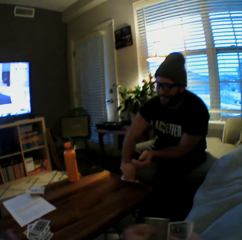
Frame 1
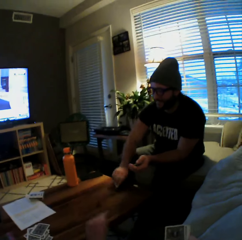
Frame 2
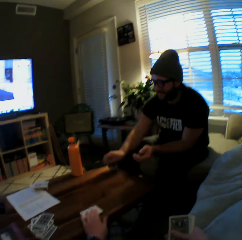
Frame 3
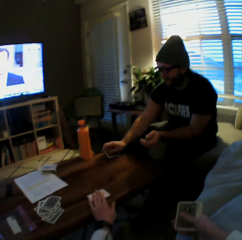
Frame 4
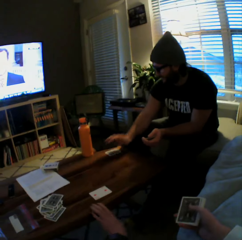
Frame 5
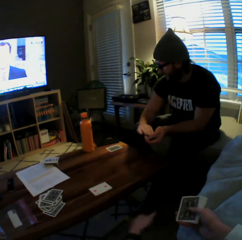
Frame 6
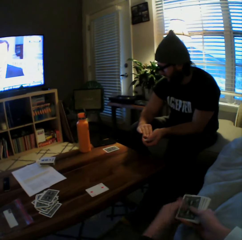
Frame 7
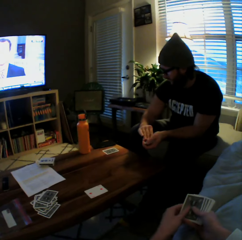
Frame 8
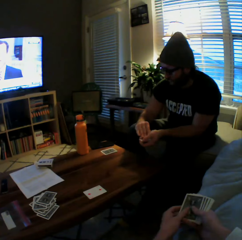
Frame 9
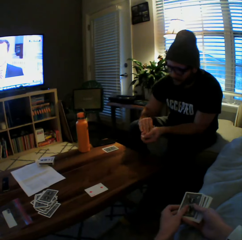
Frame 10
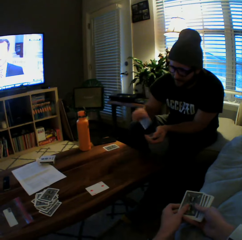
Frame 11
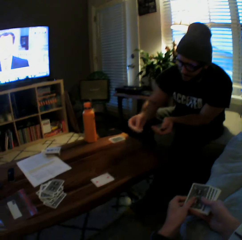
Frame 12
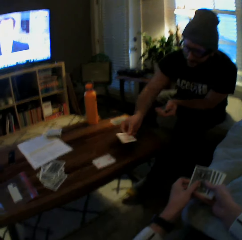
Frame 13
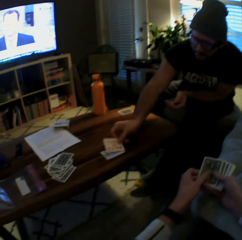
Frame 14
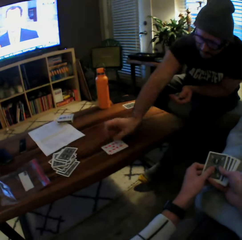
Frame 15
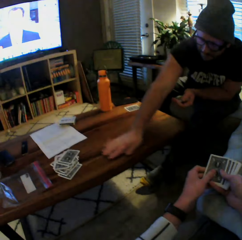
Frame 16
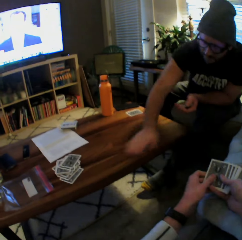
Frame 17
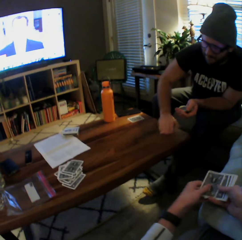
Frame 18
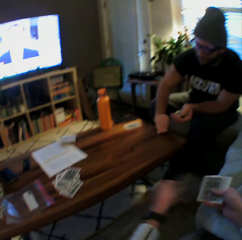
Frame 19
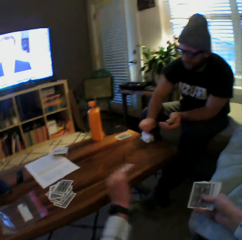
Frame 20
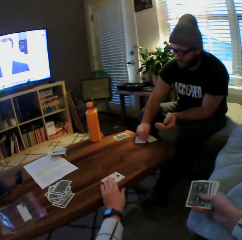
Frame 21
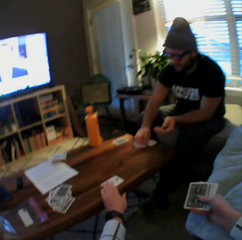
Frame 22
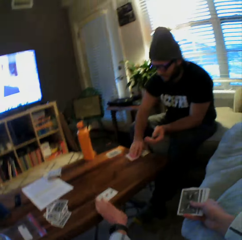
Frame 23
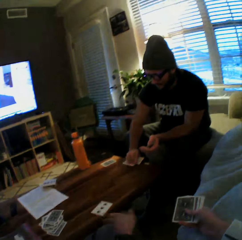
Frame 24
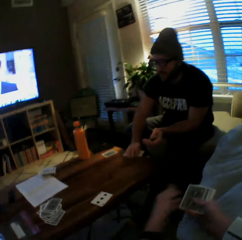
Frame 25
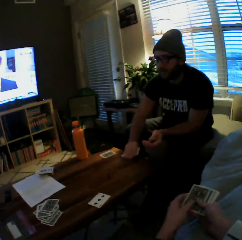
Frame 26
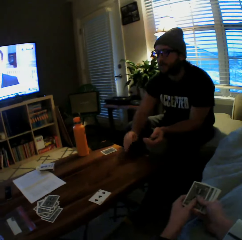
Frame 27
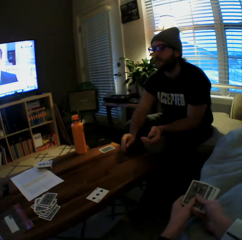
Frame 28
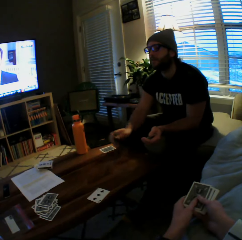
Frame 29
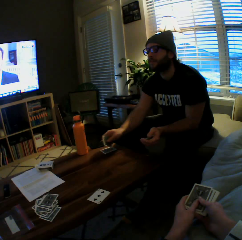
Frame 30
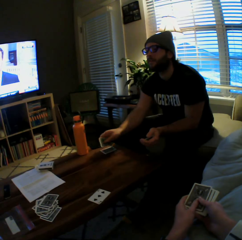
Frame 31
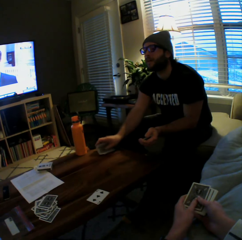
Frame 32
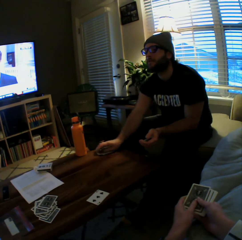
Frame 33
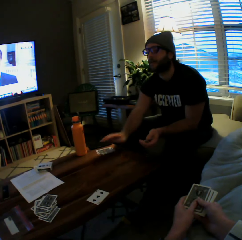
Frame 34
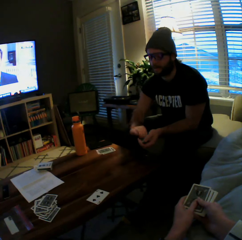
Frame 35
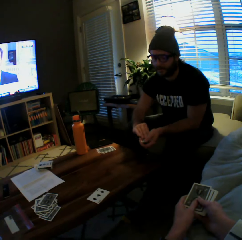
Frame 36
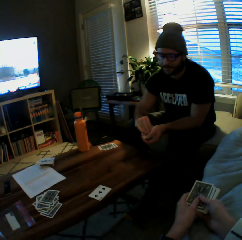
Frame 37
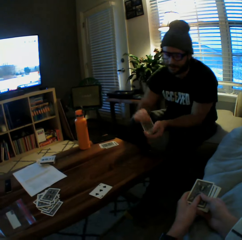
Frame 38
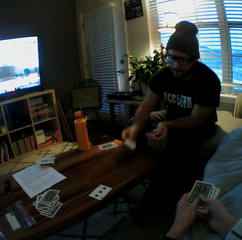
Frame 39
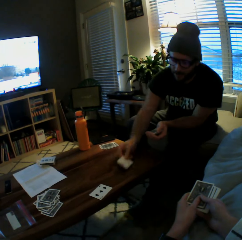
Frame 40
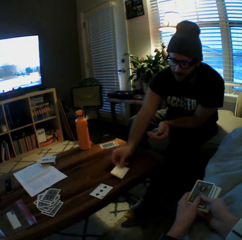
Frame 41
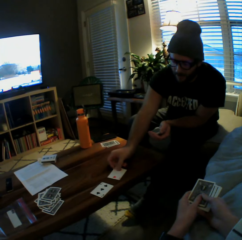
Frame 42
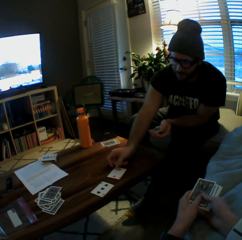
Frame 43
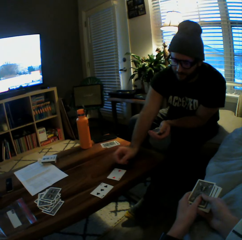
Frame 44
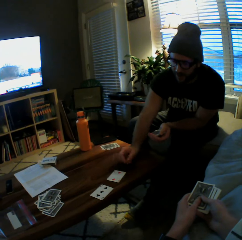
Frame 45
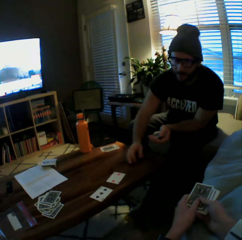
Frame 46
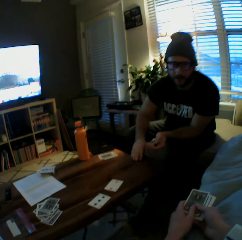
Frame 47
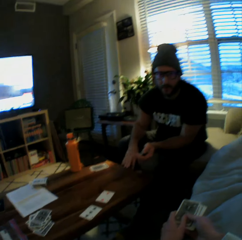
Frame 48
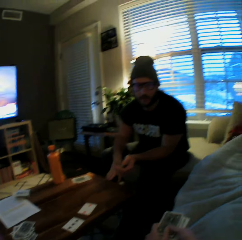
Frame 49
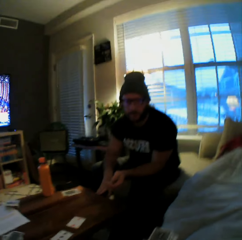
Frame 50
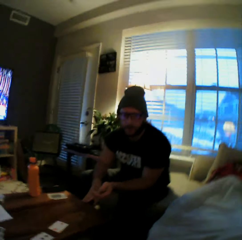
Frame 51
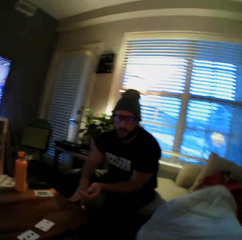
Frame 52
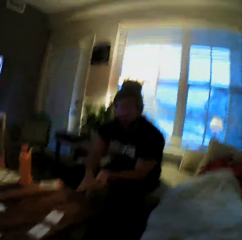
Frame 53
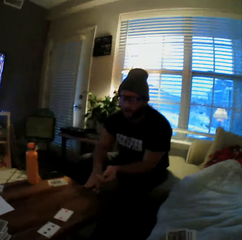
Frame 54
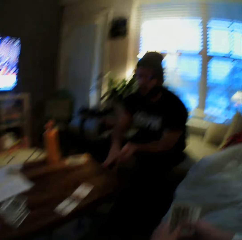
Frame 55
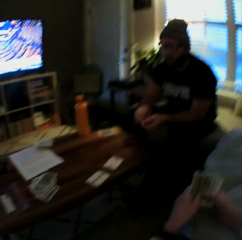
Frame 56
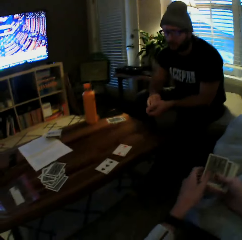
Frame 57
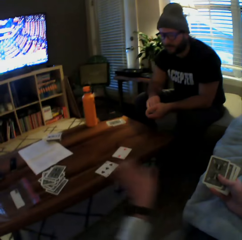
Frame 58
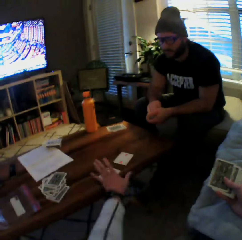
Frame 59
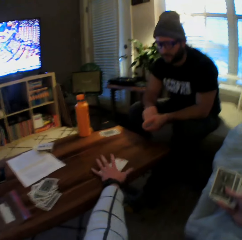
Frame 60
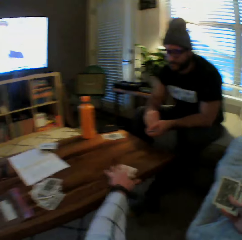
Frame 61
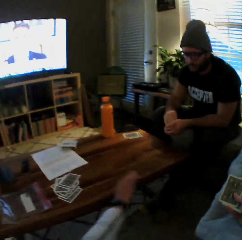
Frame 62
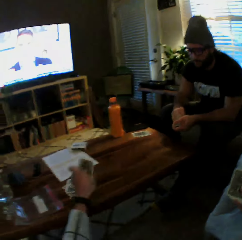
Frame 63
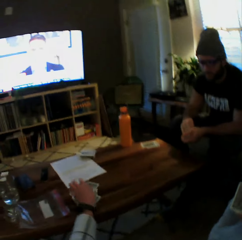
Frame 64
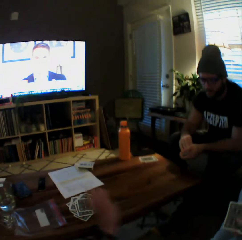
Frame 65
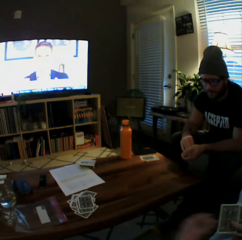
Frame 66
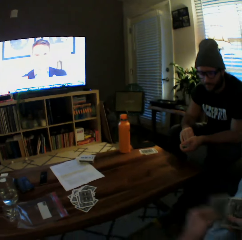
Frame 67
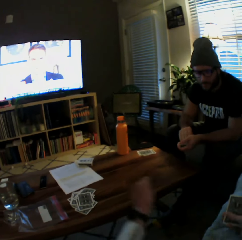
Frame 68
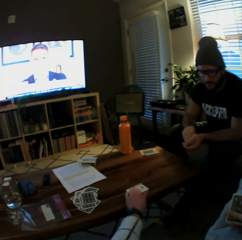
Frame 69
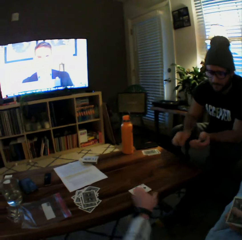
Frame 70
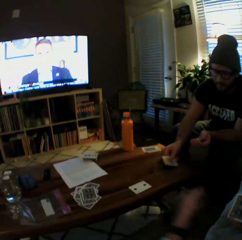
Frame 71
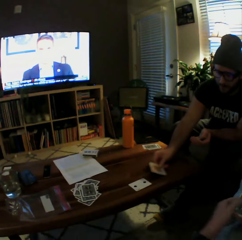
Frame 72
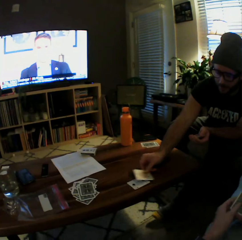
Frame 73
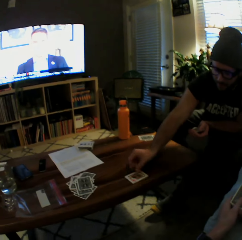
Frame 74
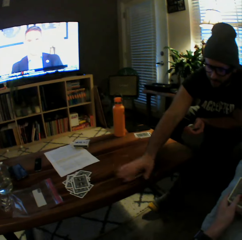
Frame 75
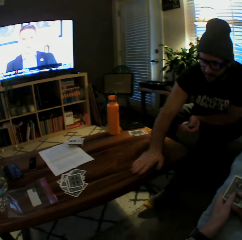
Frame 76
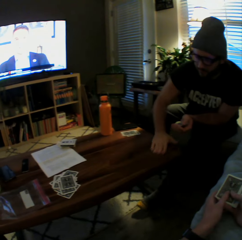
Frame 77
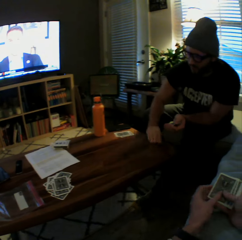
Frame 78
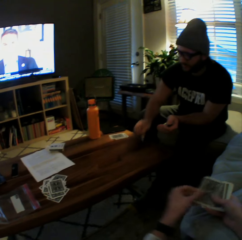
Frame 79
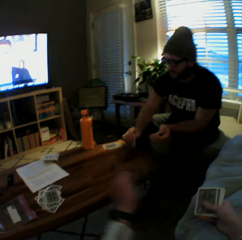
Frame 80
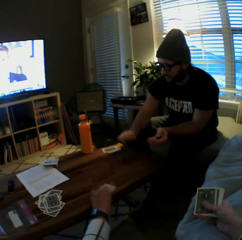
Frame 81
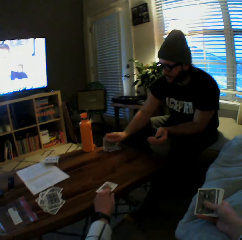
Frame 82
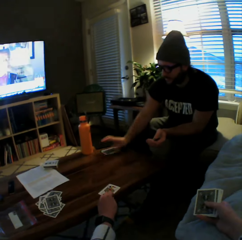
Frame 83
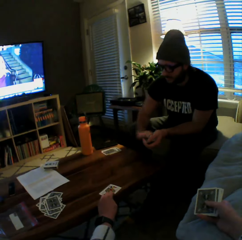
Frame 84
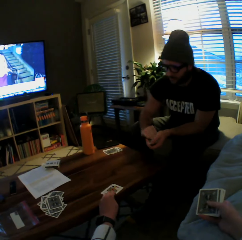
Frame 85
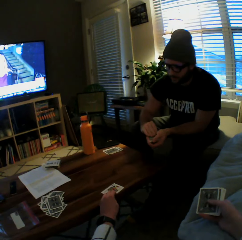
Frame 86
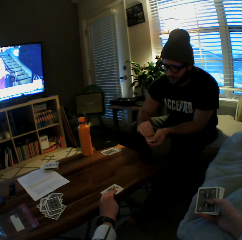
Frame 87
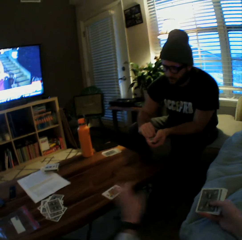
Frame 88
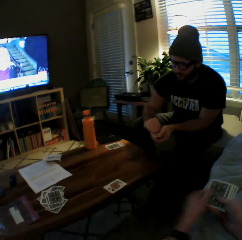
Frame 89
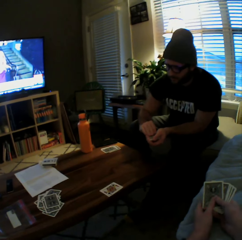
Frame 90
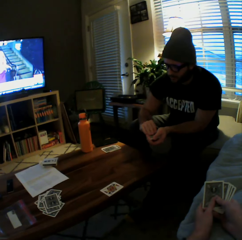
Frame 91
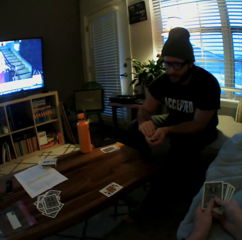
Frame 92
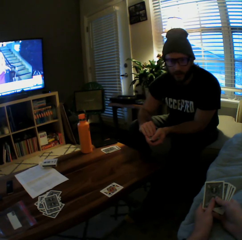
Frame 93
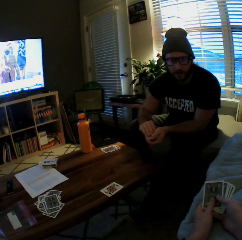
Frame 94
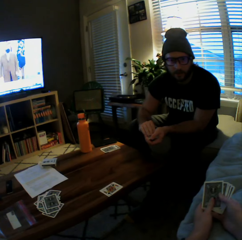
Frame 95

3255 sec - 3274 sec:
The man picks the cards from the table with his left hand. The camera wearer plays another card on the table with her left hand. The man drops the cards on the table with his left hand. He plays another card on the table with his left hand. He picks the cards from the table with his left hand. The camera wearer drops a card. The man picks a card. He drops the cards on the table with his left hand. He plays another card on the table with his left hand. The camera wearer picks the cards from the table with her left hand and drops the cards on the table with her left hand. She plays another card on the table with her left hand. The man plays another card on the table with his left hand. He picks the cards from the table with his left hand. The camera wearer plays another card on the table with her left hand. The man drops the cards on the table with his left hand.

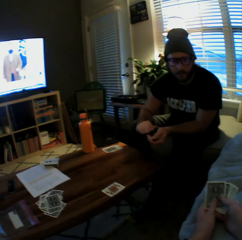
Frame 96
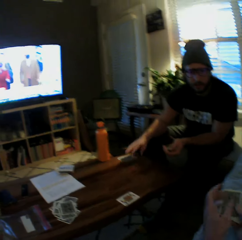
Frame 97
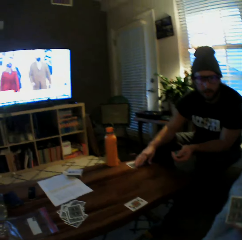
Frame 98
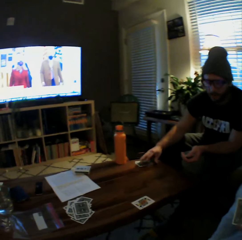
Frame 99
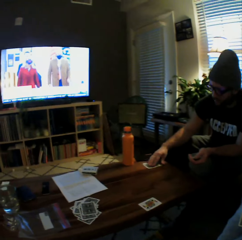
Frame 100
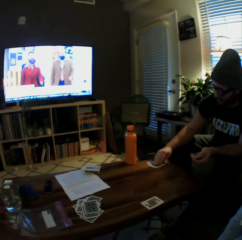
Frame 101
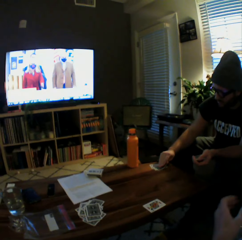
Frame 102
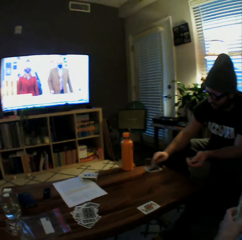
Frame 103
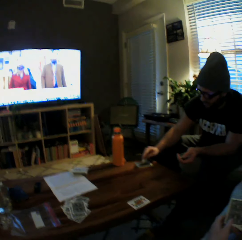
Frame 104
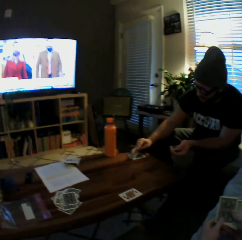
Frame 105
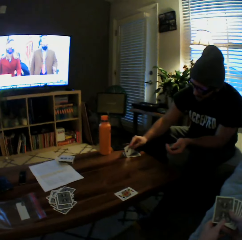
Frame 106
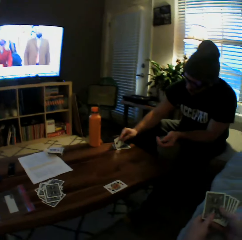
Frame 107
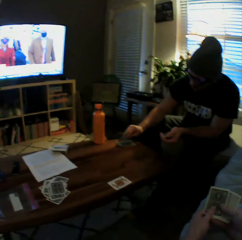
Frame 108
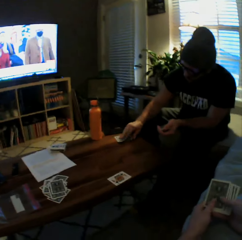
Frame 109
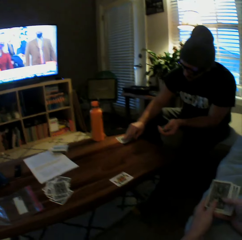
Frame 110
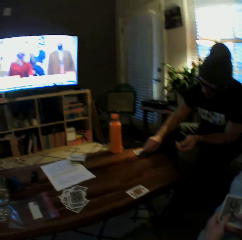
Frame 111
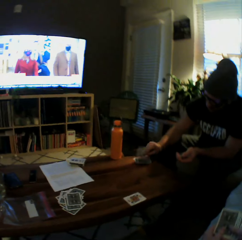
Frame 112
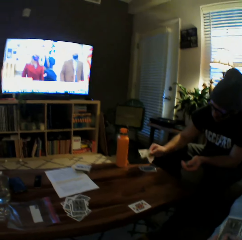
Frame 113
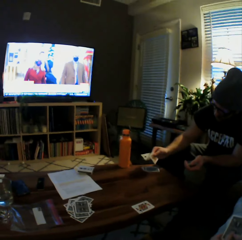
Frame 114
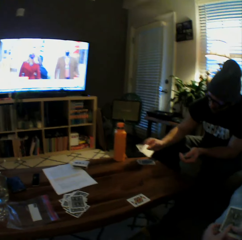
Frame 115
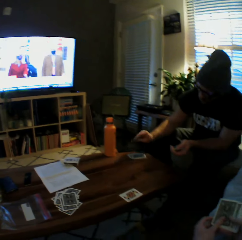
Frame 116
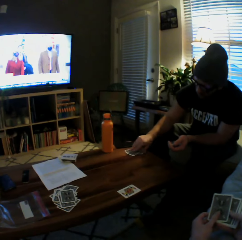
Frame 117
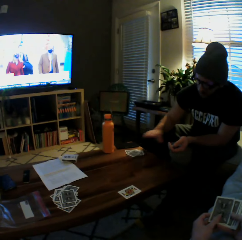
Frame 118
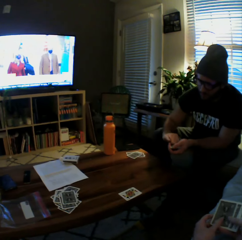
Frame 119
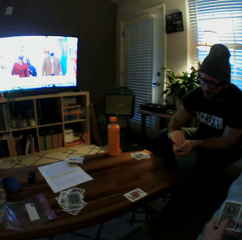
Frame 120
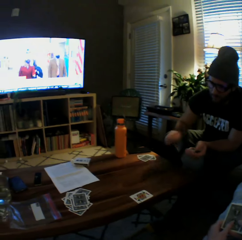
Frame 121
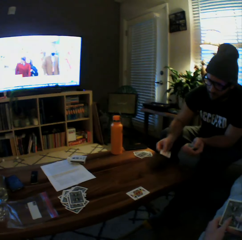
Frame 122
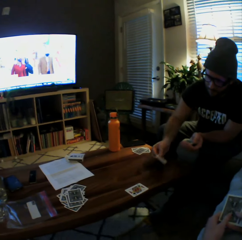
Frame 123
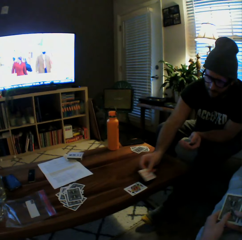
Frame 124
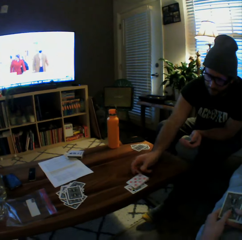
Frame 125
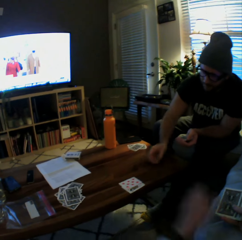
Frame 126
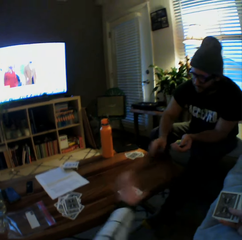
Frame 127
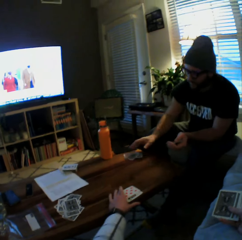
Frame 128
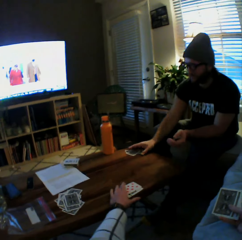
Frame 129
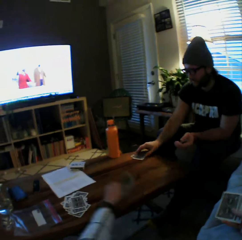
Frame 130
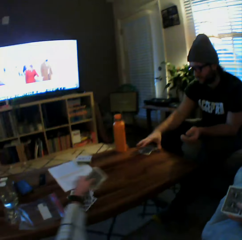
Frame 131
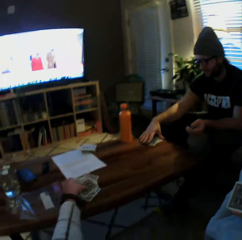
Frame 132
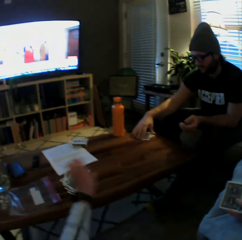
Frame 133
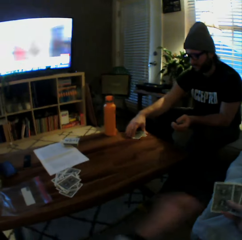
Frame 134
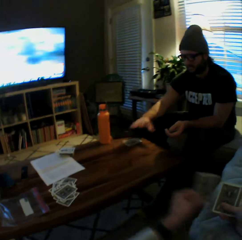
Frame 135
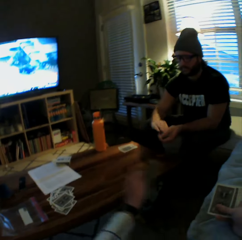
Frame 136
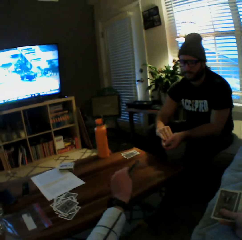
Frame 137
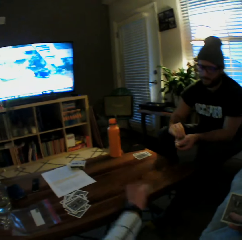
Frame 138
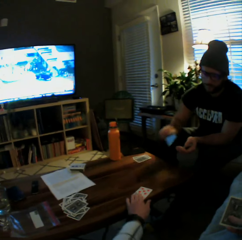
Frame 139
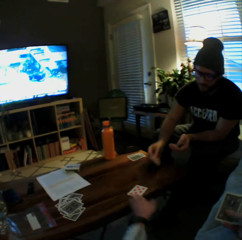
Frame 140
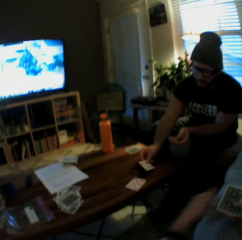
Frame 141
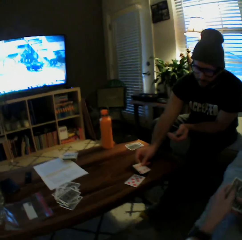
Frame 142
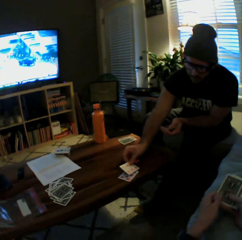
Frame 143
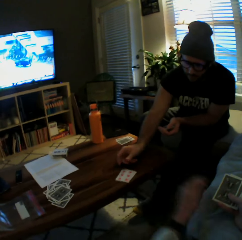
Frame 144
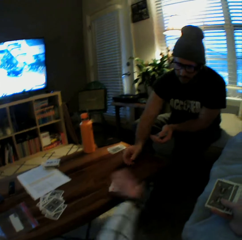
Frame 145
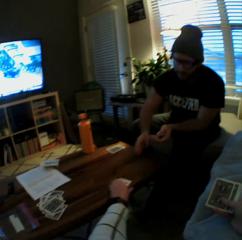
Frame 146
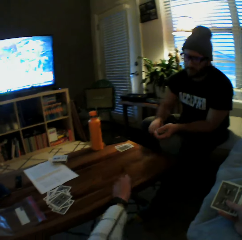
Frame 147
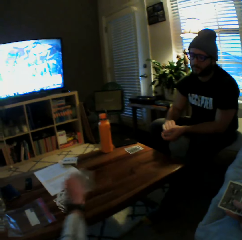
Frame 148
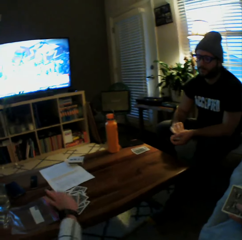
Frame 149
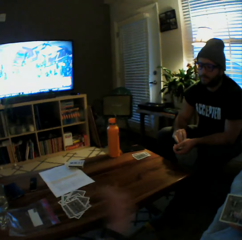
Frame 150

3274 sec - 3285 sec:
The man picks cards. He searches through the cards on the table with his left hand. He plays another card on the table with his left hand. The camera wearer picks the cards from the table with her left hand and drops the cards on the table with her left hand. She plays another card on the table with her left hand. The man plays another card on the table with his left hand. The camera wearer picks the cards from the table with her left hand.
